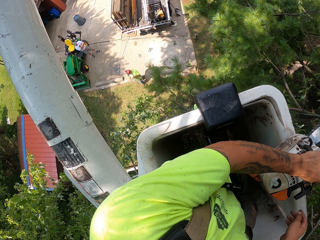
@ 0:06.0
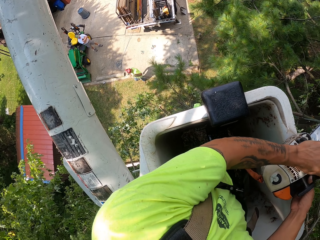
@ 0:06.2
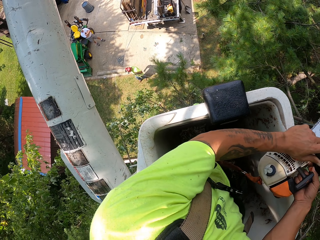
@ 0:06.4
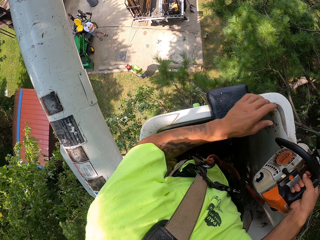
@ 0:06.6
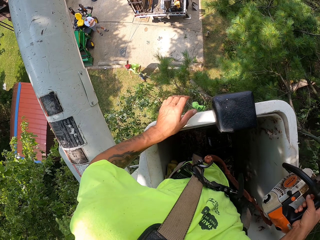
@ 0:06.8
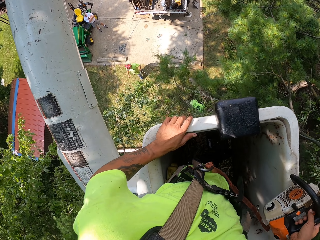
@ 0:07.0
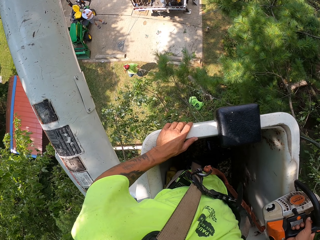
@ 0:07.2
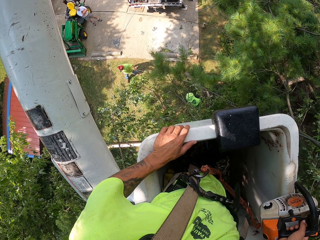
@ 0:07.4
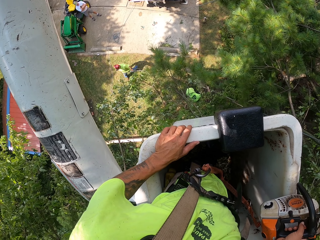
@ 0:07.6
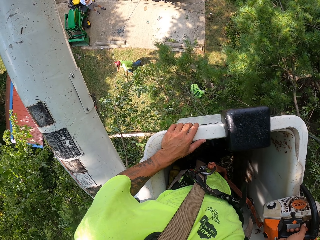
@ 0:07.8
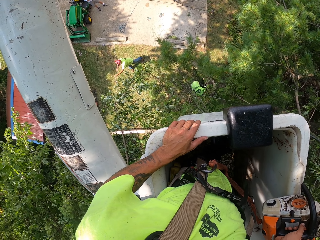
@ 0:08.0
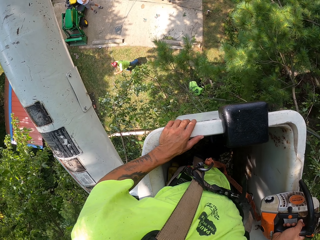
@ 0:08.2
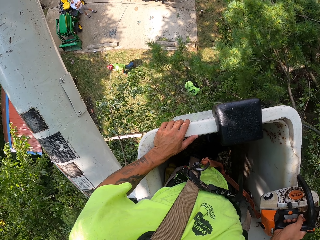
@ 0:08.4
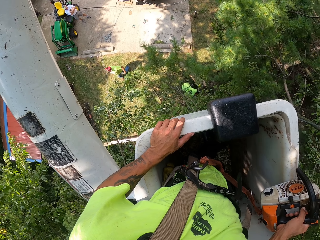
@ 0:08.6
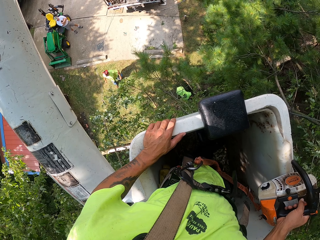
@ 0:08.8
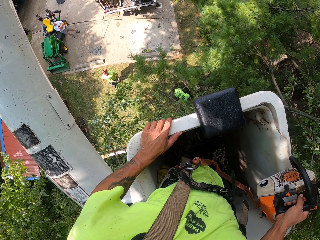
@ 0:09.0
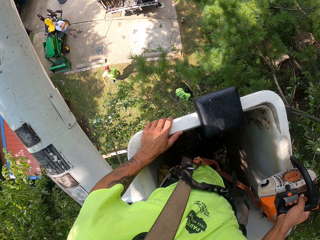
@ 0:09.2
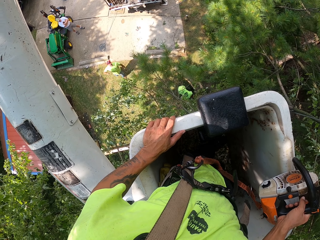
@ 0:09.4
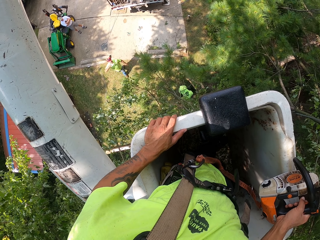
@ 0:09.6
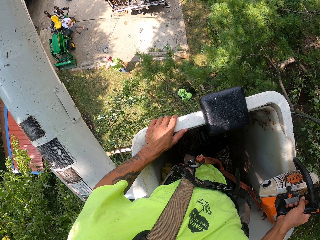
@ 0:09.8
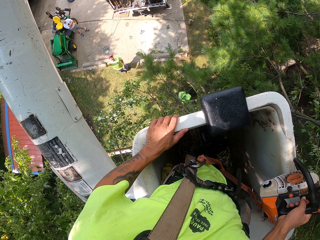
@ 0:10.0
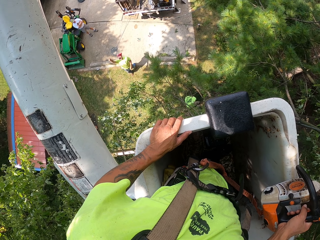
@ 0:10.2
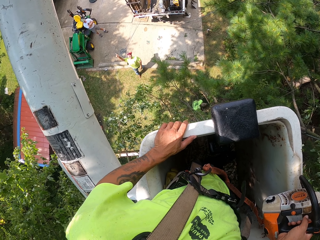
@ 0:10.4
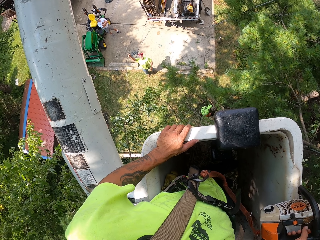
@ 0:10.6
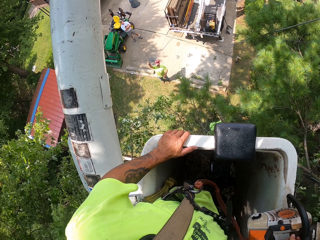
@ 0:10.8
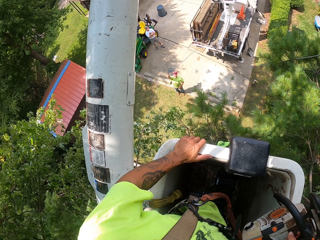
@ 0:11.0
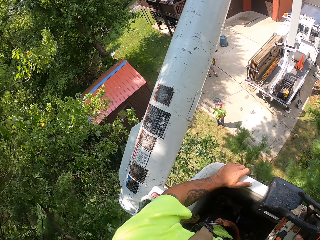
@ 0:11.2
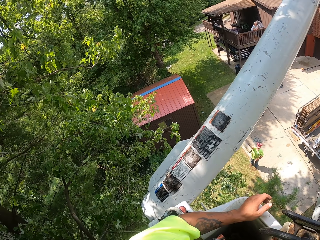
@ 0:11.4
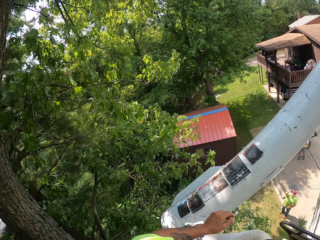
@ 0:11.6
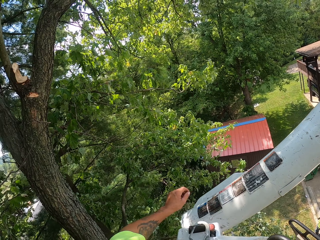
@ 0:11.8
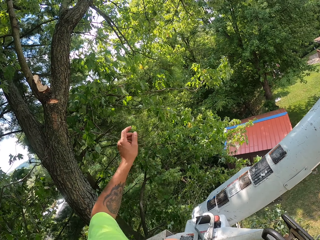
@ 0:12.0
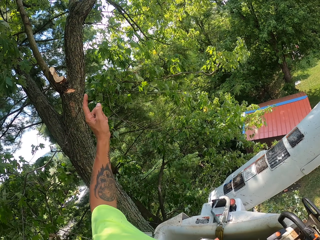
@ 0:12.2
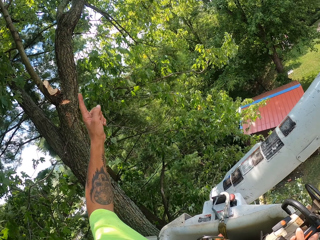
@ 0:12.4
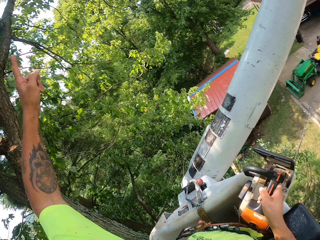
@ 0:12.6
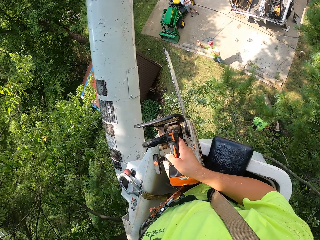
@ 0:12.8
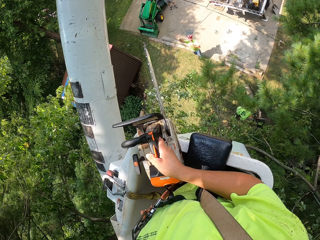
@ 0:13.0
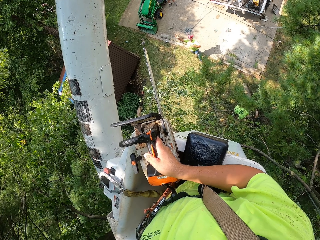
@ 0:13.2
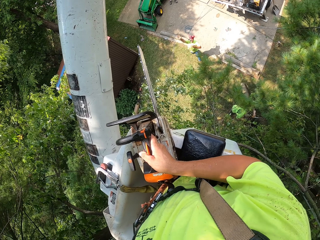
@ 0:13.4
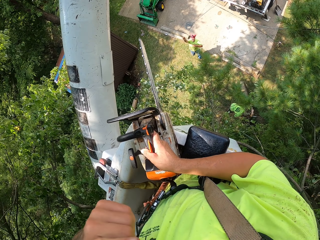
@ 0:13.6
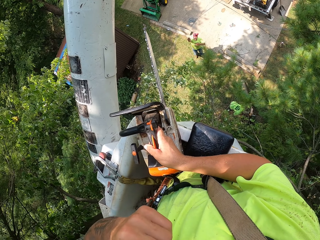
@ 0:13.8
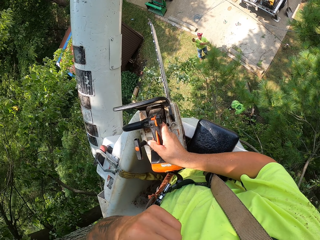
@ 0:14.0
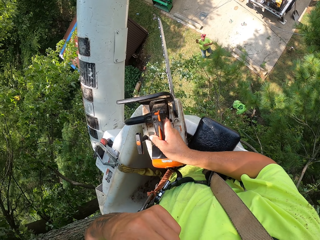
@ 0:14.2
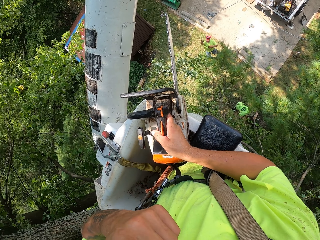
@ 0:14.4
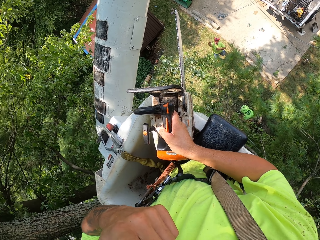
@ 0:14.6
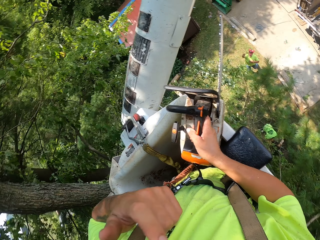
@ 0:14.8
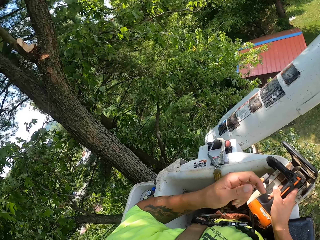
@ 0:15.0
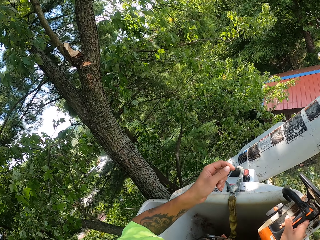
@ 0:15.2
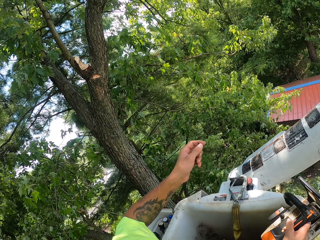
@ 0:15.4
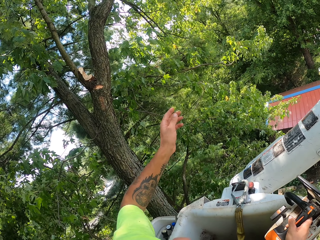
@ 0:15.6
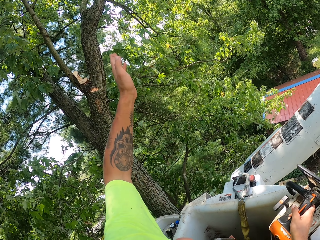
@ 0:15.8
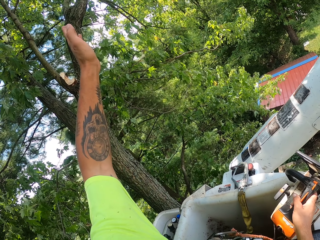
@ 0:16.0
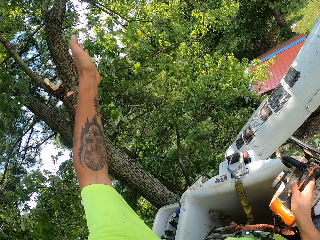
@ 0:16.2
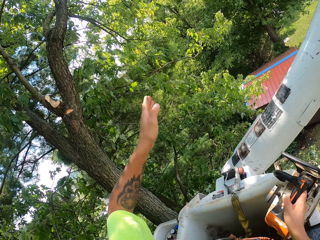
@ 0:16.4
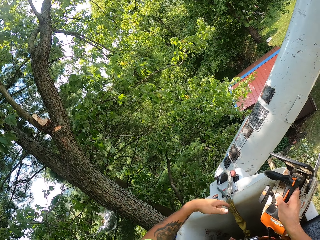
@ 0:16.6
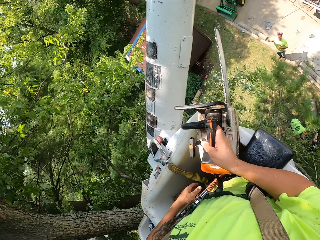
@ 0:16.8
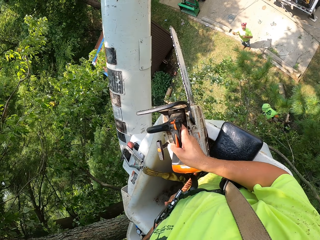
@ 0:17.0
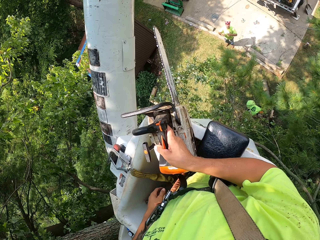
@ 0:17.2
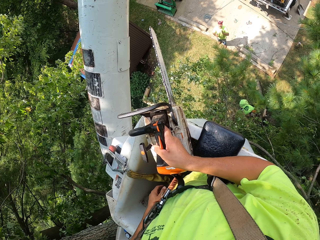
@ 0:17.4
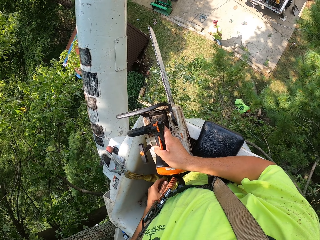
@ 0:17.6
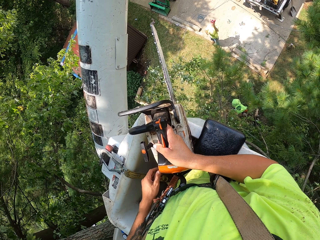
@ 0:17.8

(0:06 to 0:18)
The camera wearer holds the chain saw with his right hand. He converses with a man. He stretches his hand.

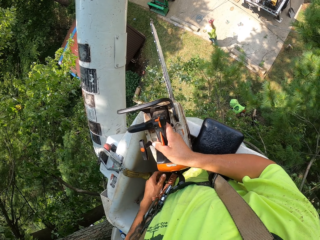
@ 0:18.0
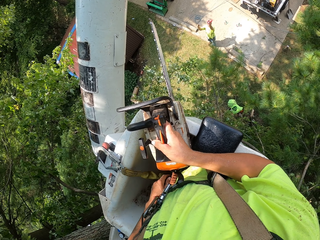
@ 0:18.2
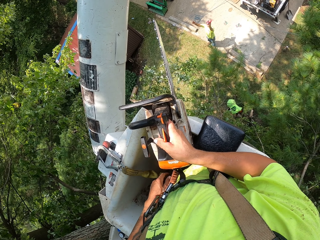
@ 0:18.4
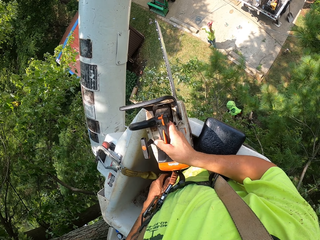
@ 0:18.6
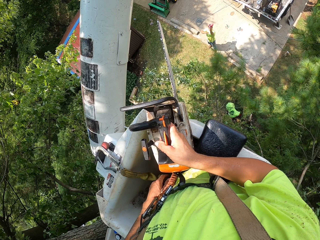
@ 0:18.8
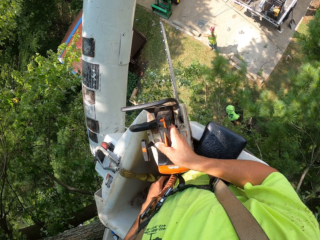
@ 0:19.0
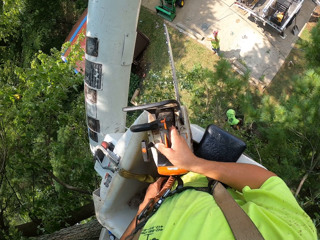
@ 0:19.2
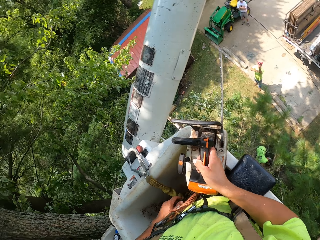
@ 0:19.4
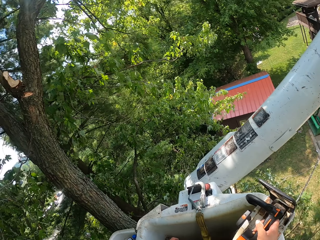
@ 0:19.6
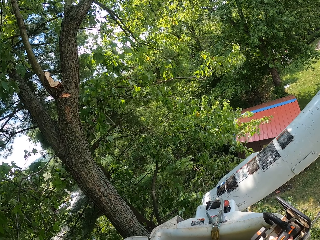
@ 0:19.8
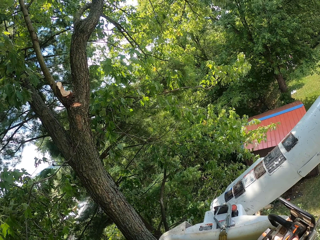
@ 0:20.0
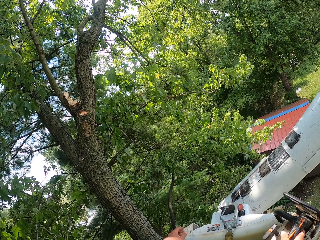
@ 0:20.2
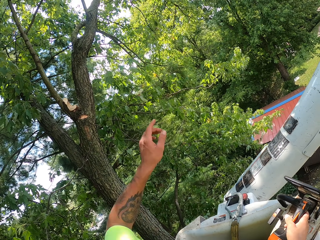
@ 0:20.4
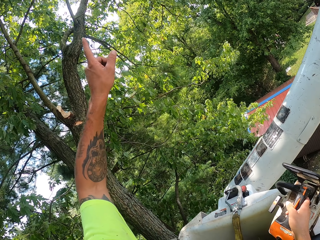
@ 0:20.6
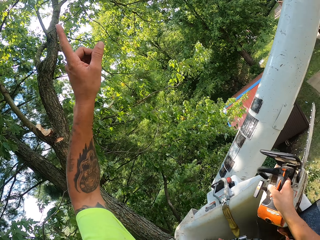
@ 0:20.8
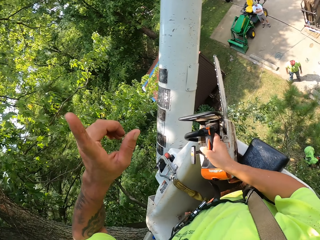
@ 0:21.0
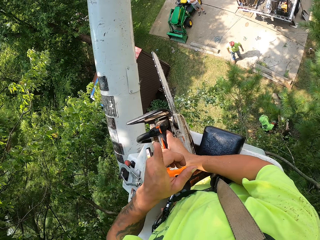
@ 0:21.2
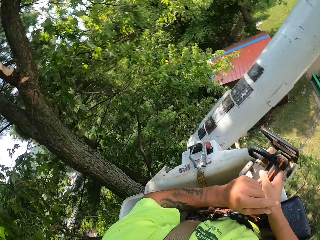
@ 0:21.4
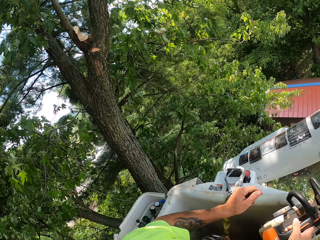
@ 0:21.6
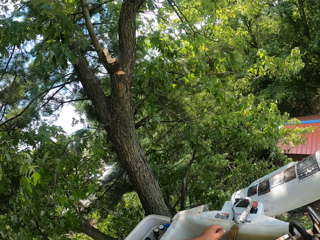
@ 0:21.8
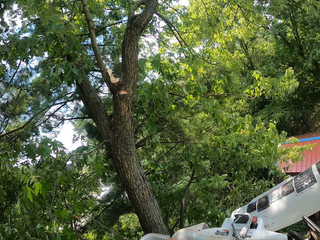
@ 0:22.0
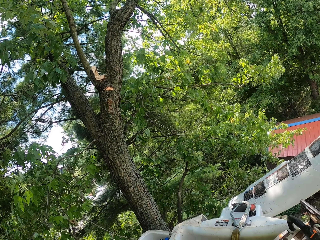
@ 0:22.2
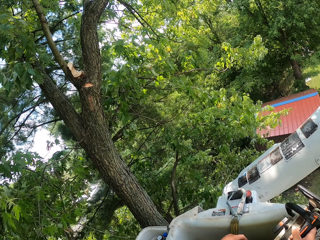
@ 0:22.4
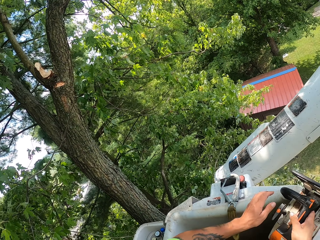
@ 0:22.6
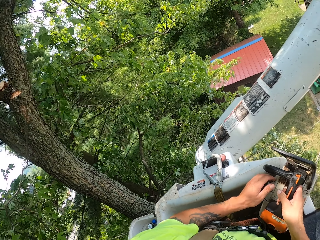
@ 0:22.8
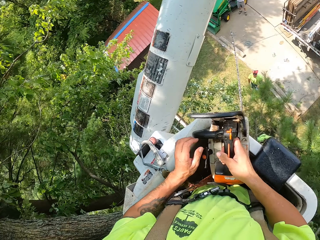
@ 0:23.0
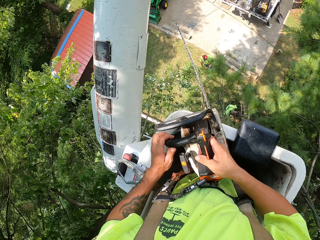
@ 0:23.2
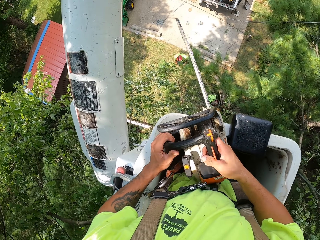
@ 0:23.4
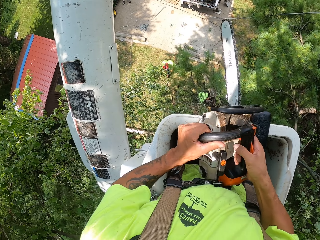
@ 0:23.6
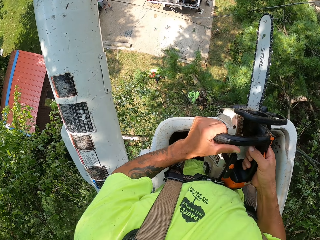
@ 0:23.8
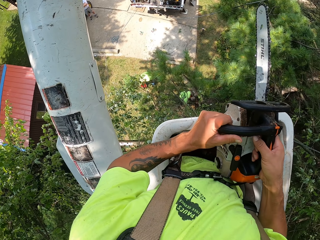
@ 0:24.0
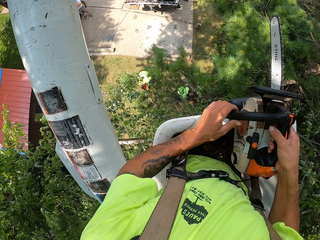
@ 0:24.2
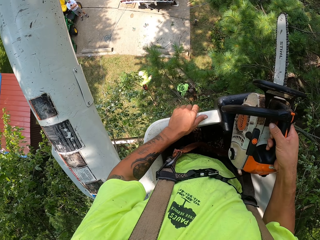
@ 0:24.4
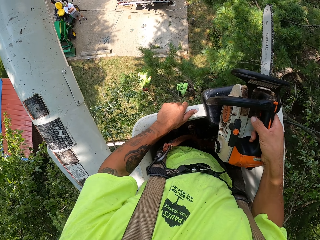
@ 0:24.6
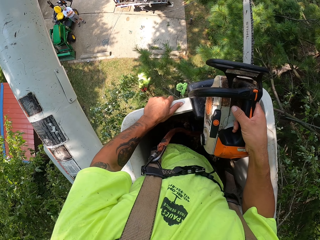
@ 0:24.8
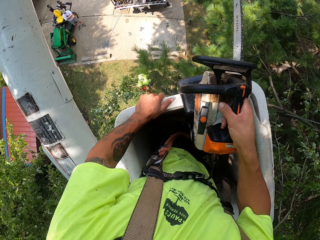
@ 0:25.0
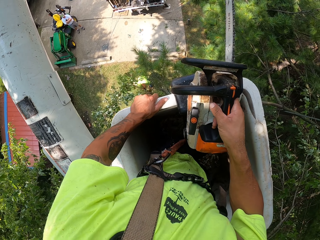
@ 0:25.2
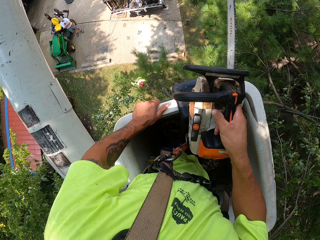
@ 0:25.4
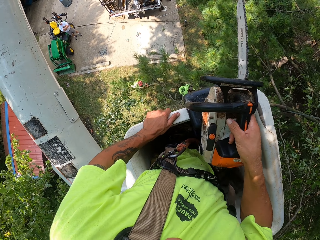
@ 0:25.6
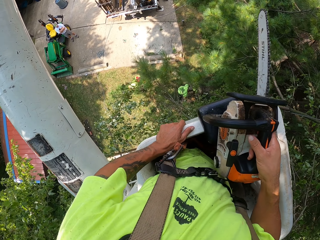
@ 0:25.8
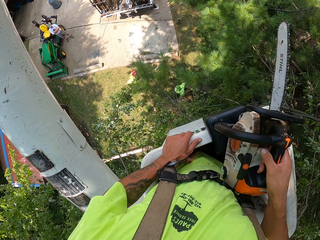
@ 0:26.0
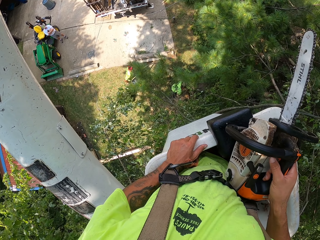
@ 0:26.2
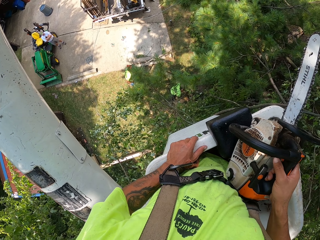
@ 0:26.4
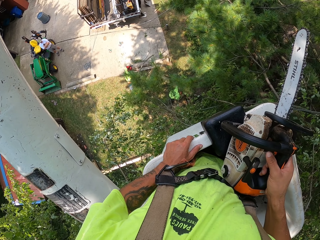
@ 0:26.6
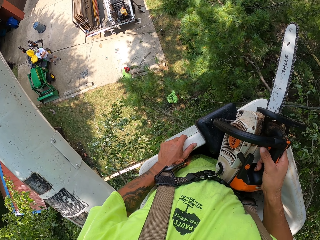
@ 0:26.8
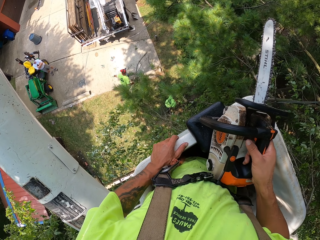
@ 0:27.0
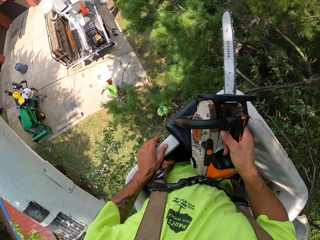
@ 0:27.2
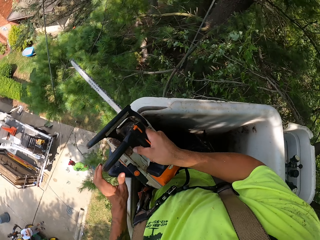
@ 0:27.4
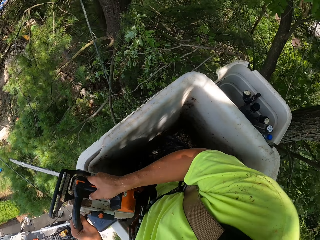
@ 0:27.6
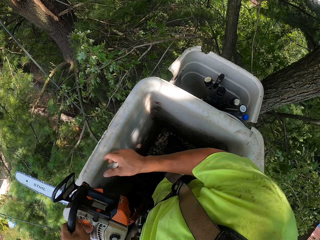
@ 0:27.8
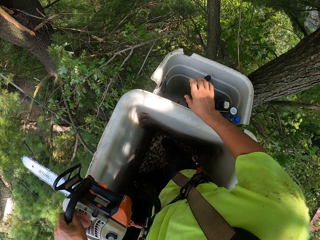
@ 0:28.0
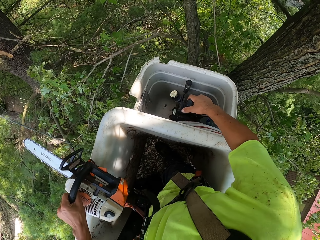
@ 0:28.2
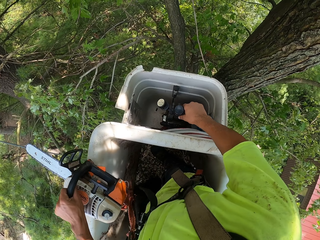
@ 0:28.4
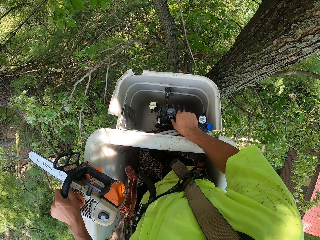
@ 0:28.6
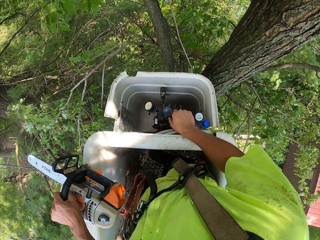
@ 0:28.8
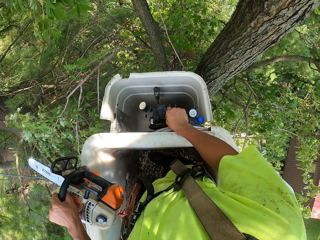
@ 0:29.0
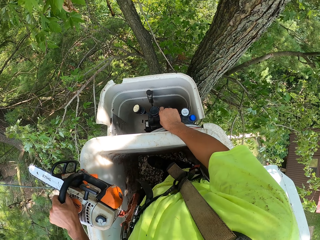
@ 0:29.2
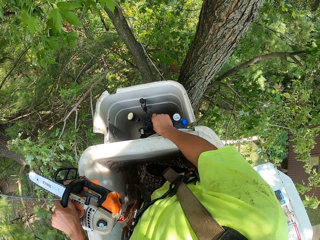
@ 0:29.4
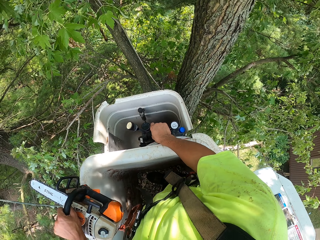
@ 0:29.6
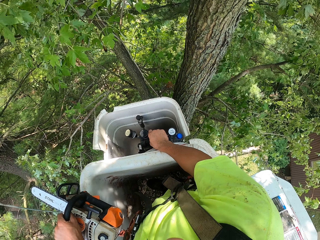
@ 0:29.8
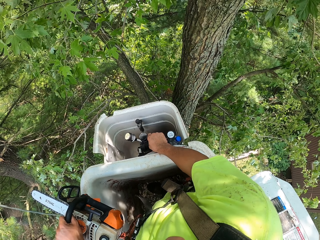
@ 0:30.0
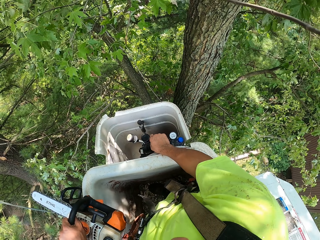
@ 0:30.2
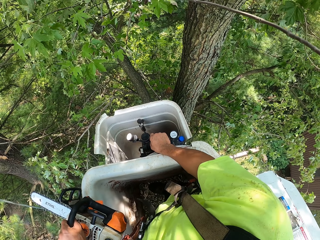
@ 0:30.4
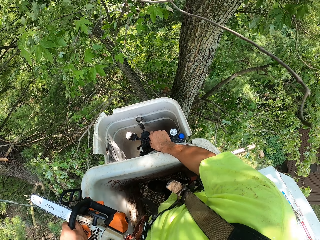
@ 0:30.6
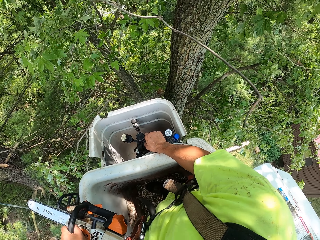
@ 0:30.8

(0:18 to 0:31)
The camera wearer holds the chain saw with his left hand. He touches something. He operates a boom lift with his right hand.
